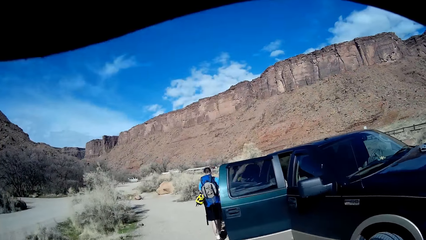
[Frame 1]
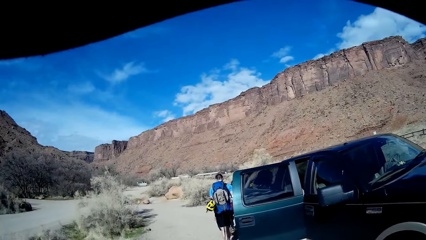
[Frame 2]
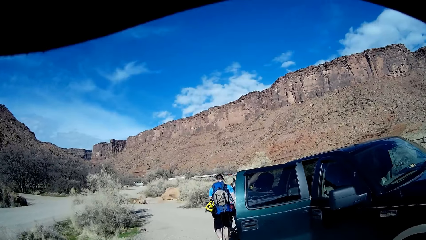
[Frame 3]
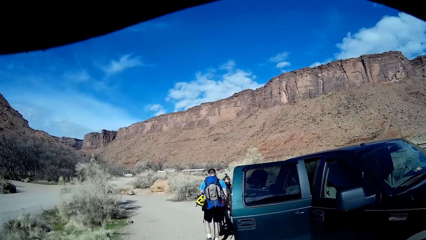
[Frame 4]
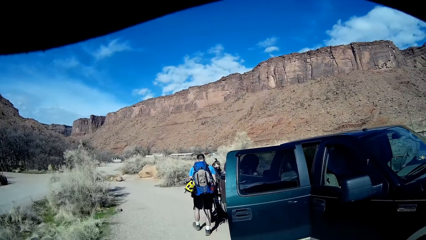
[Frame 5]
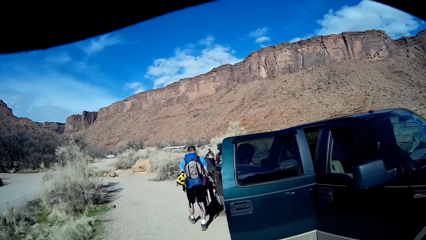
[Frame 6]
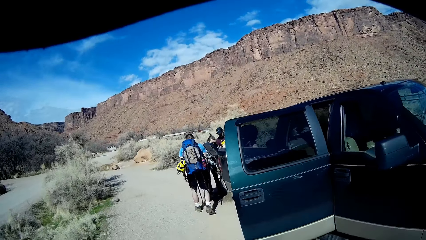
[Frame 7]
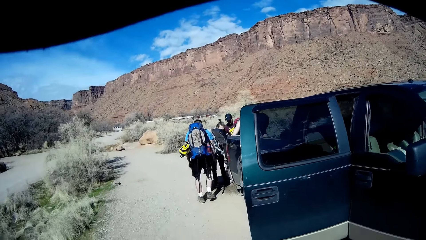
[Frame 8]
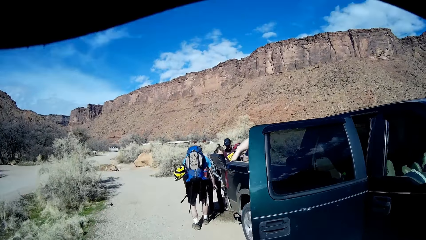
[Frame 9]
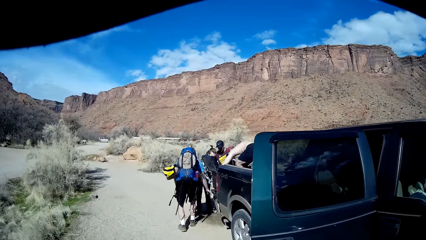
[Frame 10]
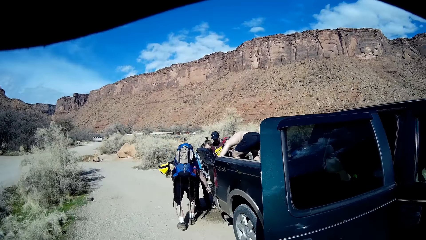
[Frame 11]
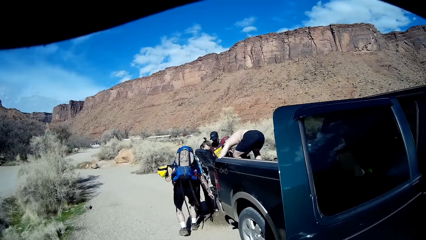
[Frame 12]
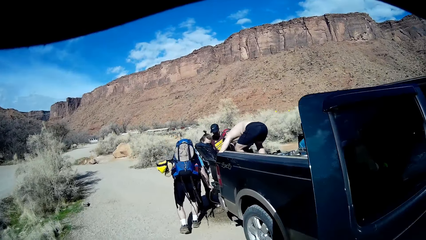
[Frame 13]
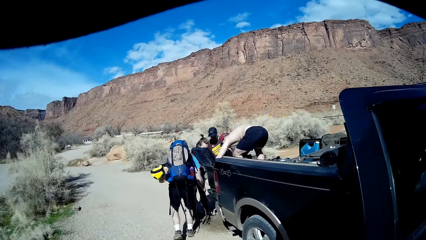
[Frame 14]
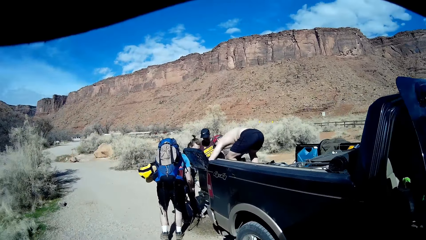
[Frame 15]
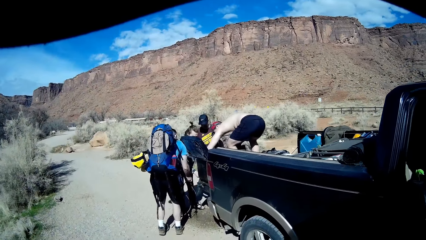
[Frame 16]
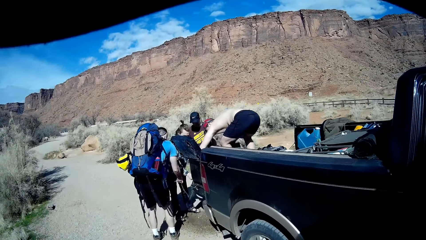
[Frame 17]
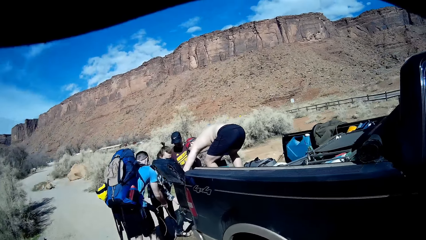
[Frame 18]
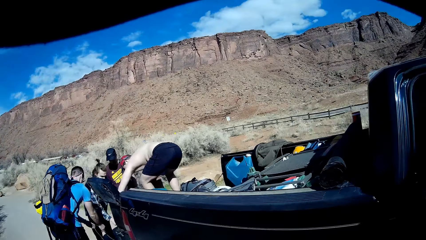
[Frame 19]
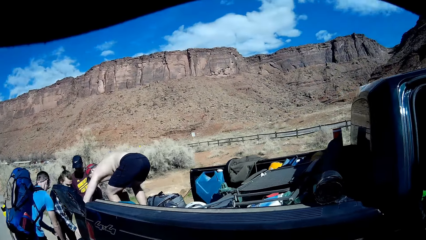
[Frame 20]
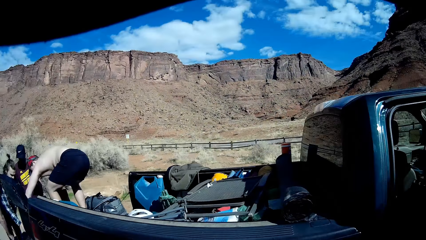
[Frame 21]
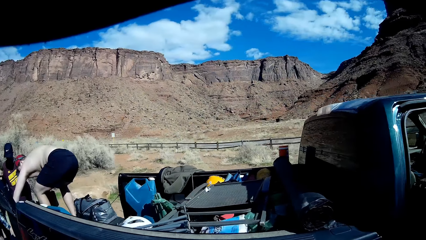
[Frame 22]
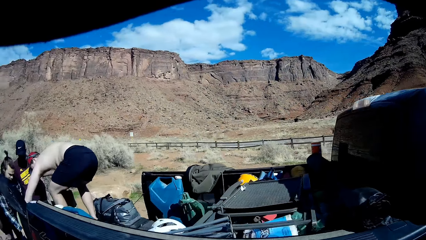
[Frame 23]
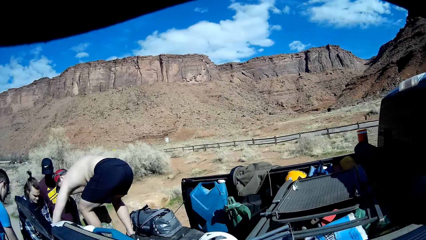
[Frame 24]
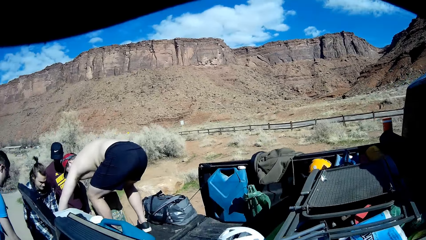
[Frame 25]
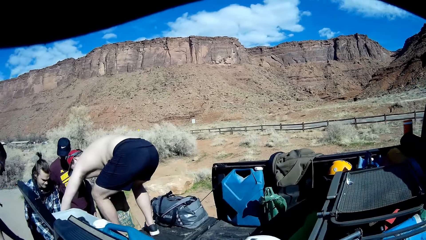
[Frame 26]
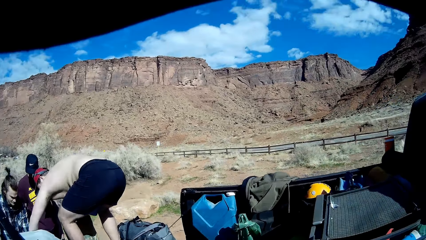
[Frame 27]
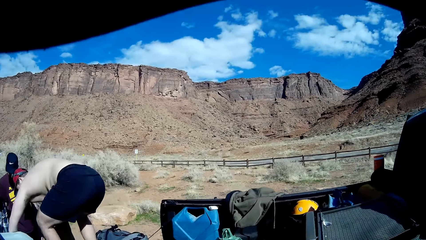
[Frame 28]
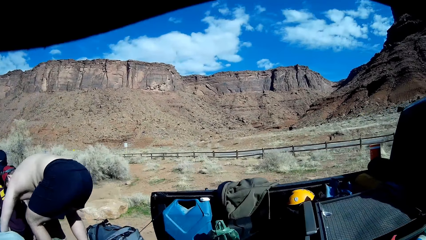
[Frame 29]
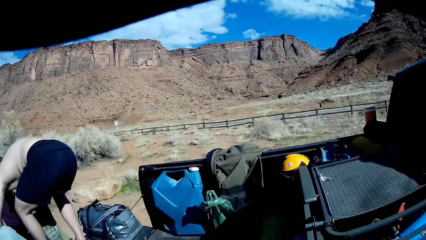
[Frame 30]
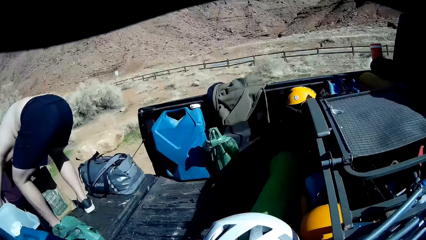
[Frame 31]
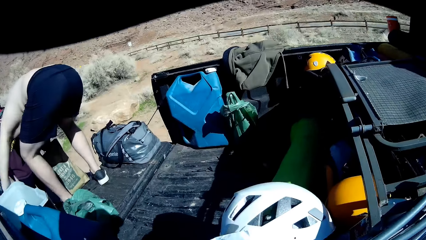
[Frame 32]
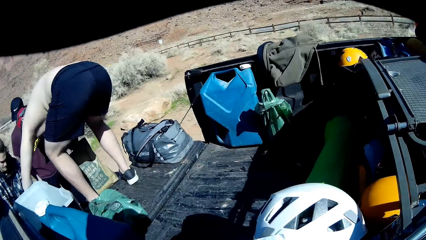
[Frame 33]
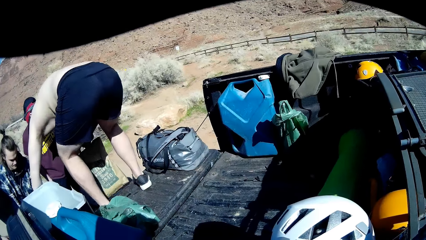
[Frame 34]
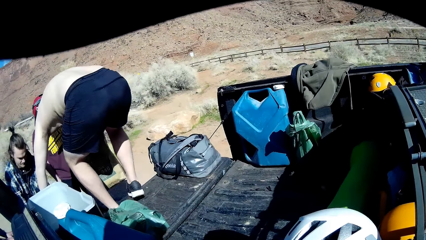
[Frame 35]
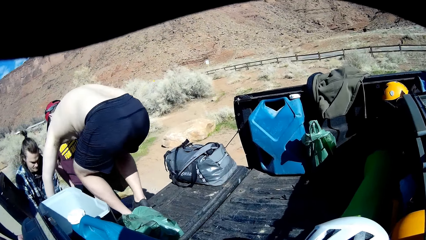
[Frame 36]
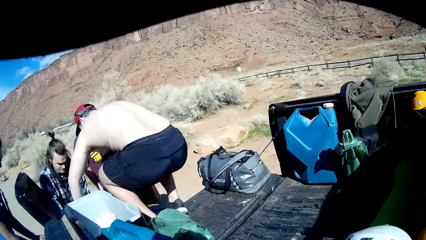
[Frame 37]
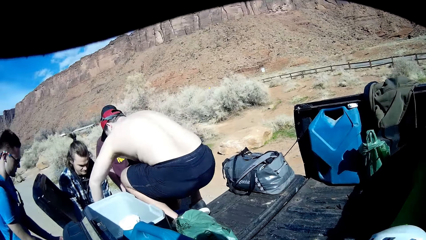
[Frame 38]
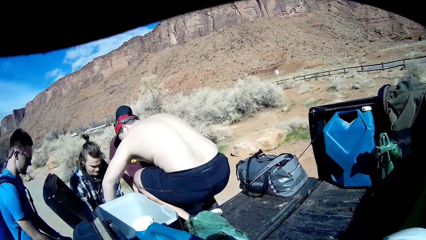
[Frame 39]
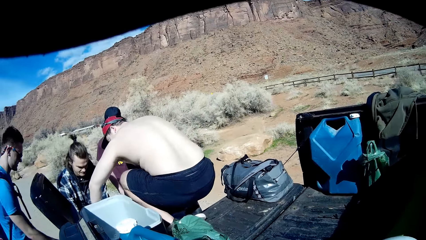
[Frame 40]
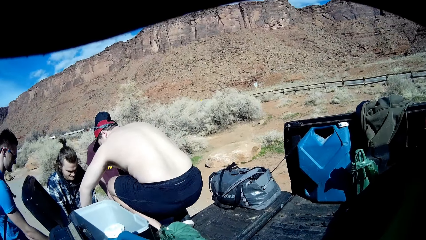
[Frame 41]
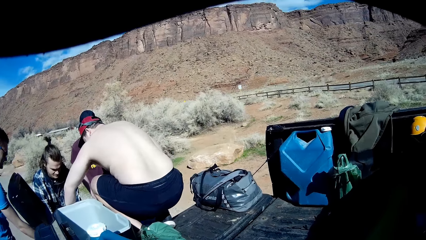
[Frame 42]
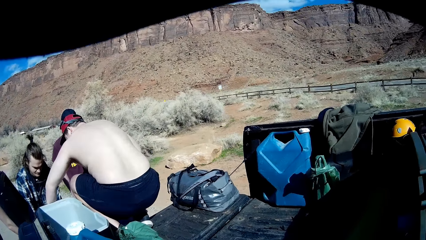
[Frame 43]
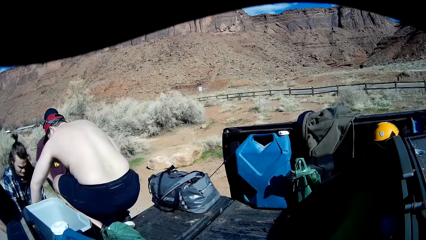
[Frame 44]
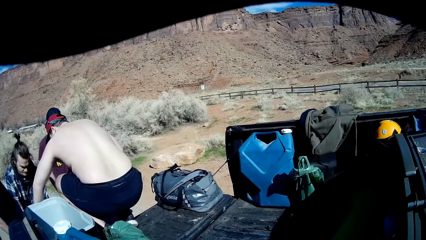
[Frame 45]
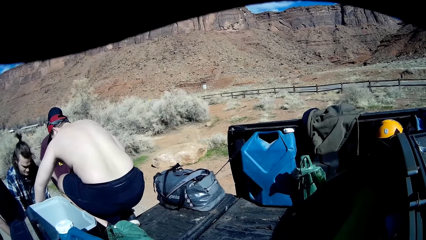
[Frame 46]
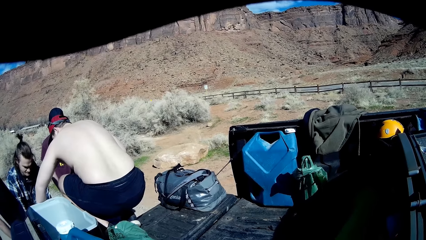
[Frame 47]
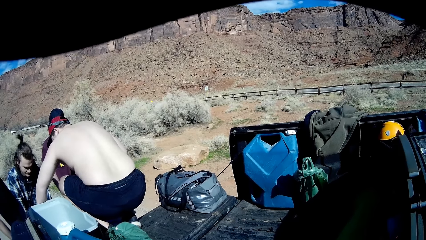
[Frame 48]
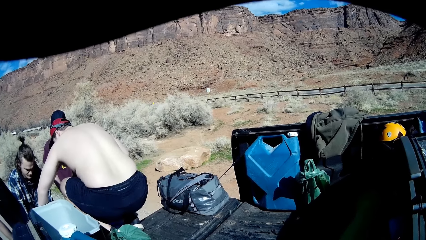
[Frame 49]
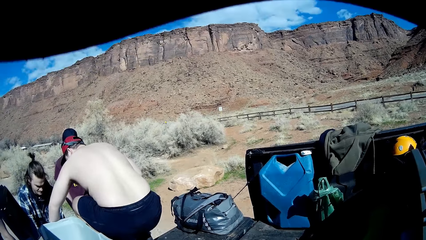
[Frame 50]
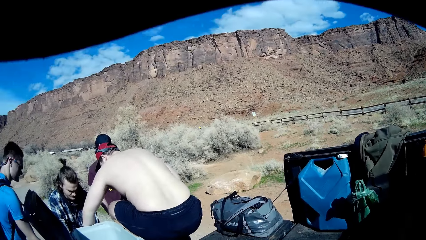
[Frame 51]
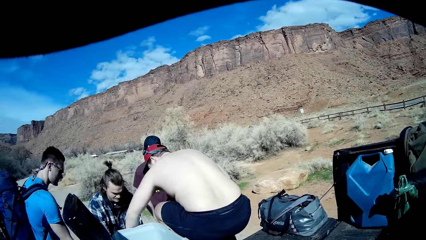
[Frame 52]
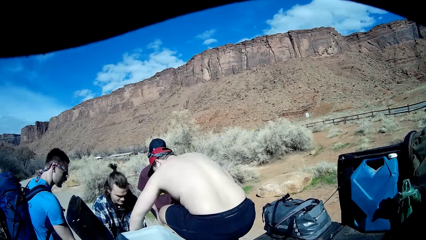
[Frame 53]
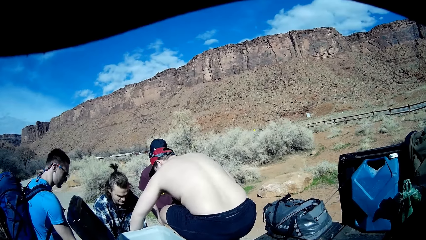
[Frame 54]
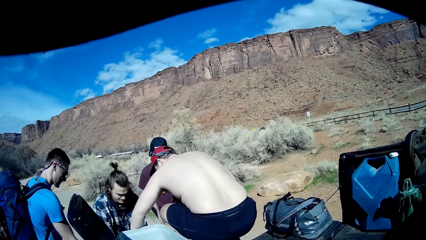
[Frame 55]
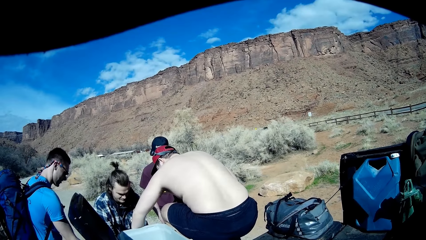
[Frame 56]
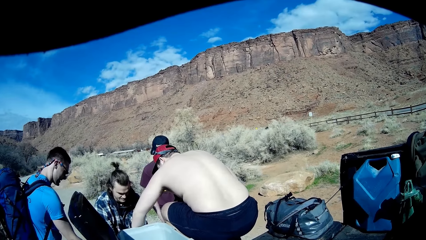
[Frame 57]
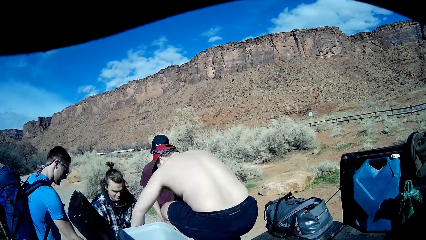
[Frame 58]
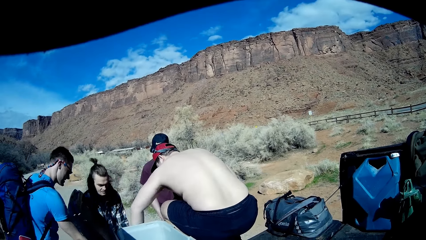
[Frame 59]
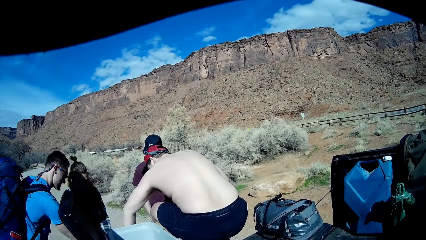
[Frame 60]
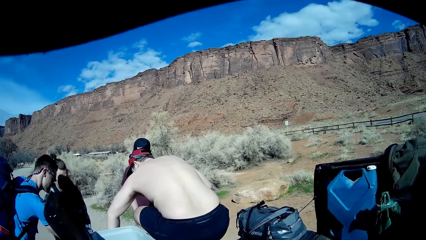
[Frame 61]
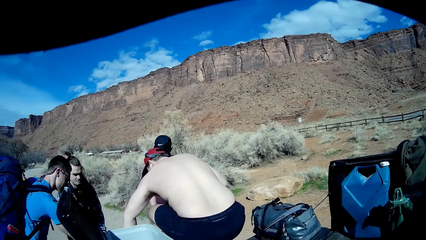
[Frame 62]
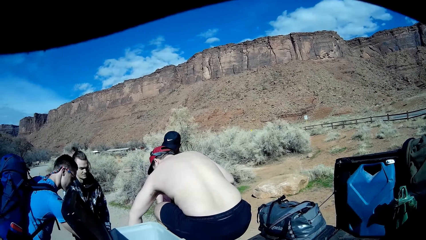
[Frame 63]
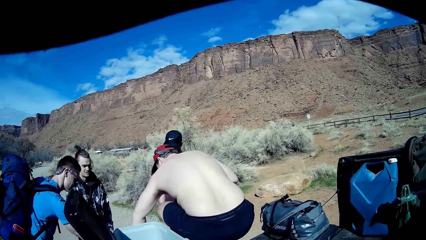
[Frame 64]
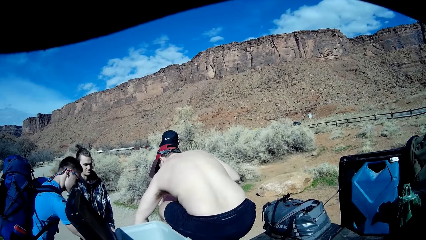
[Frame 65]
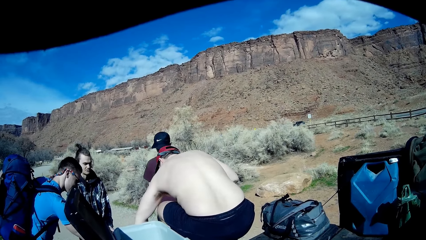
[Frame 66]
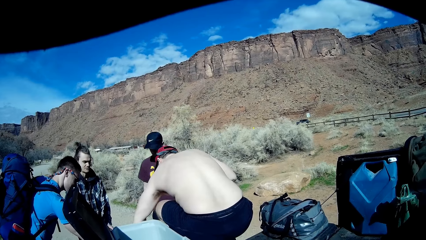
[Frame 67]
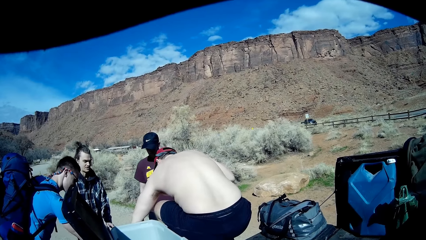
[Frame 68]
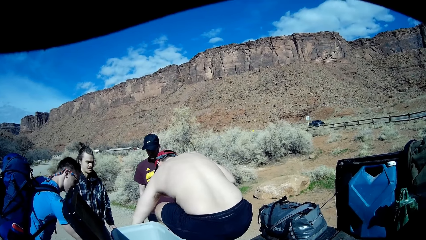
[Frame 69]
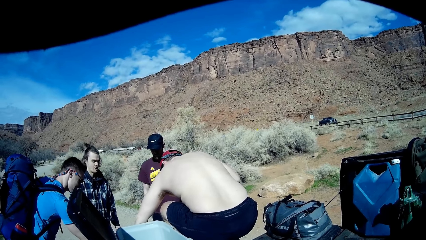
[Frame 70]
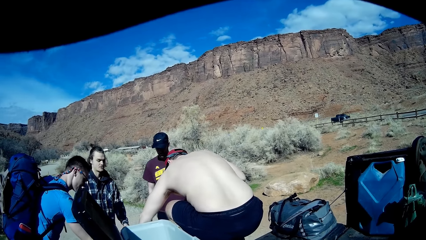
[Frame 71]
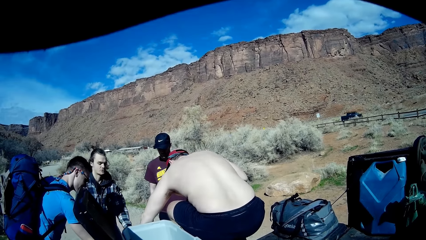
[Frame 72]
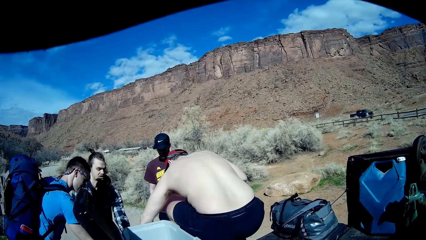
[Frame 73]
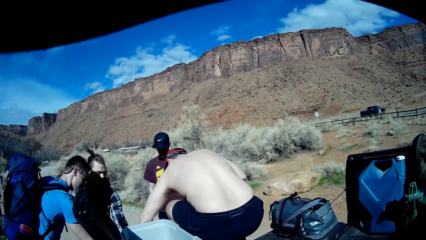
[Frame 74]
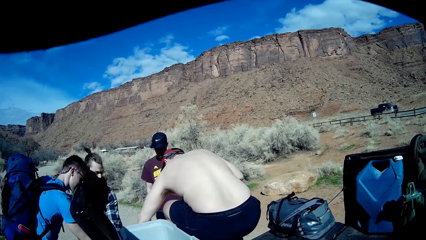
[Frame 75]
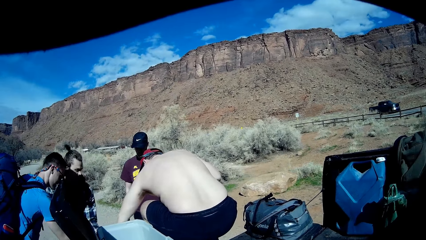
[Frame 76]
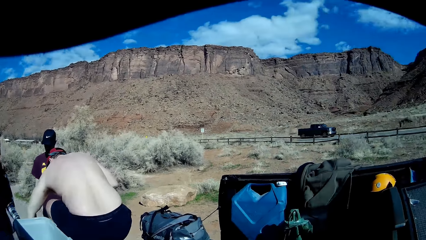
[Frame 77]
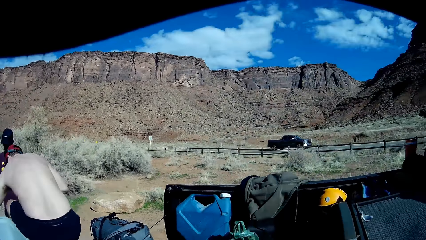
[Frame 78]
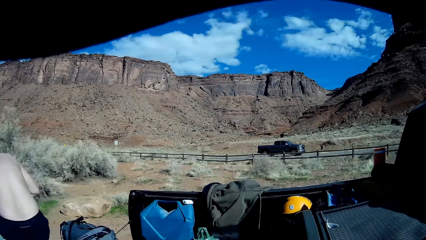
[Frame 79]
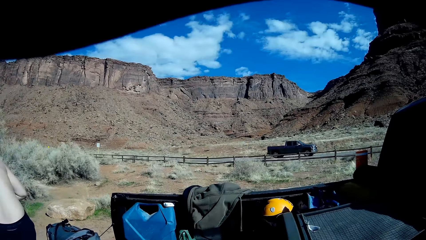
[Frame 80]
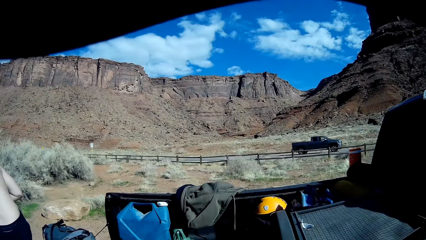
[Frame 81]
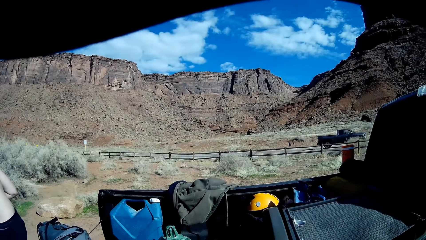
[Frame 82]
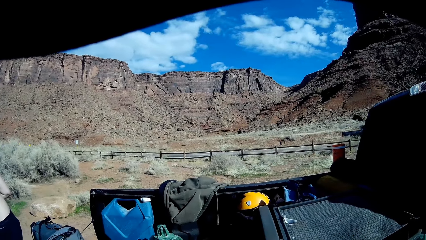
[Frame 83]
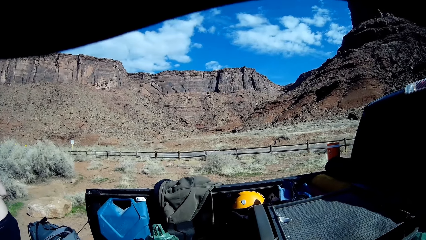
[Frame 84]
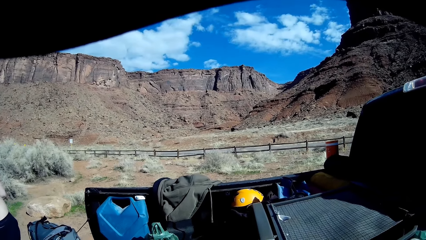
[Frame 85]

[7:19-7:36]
A man interacts with three other men.
